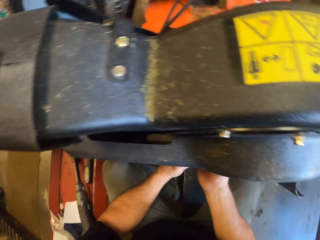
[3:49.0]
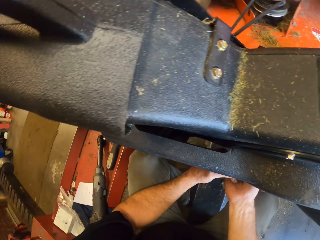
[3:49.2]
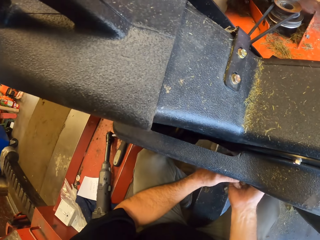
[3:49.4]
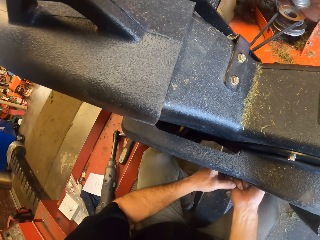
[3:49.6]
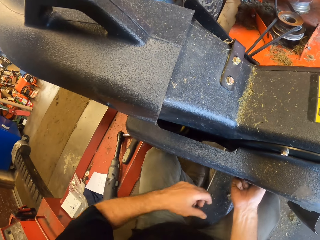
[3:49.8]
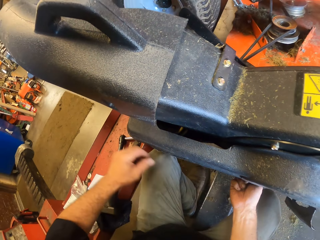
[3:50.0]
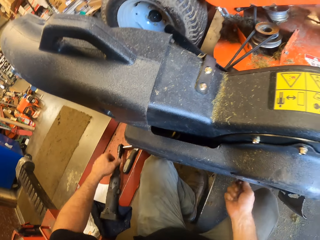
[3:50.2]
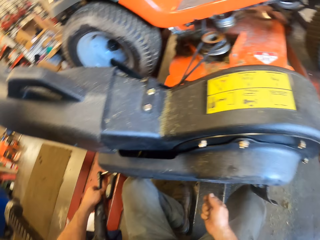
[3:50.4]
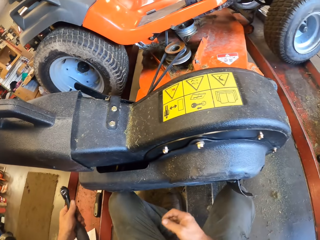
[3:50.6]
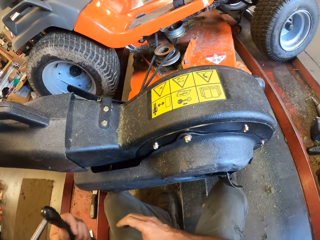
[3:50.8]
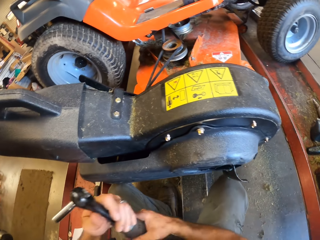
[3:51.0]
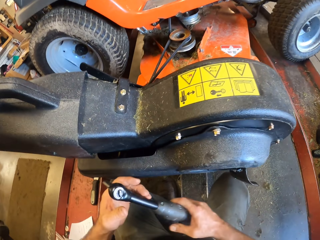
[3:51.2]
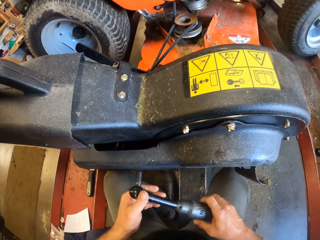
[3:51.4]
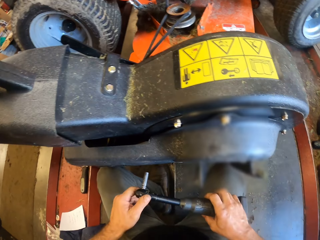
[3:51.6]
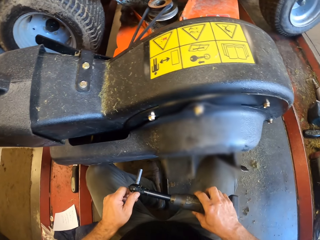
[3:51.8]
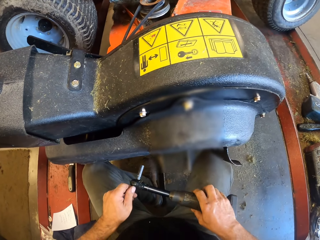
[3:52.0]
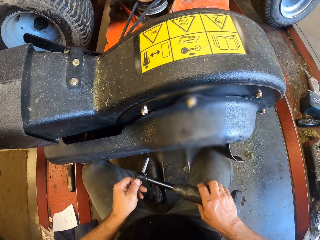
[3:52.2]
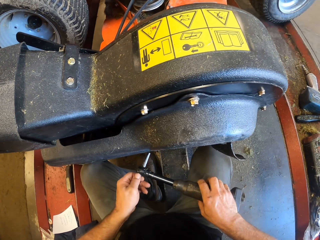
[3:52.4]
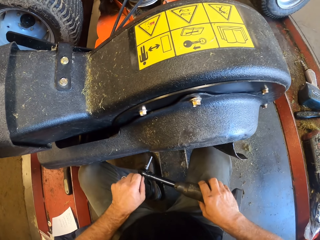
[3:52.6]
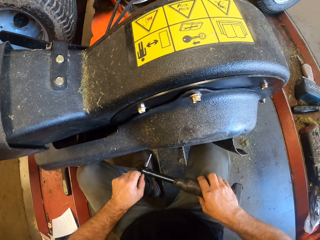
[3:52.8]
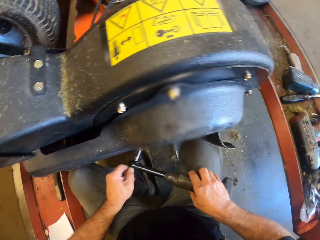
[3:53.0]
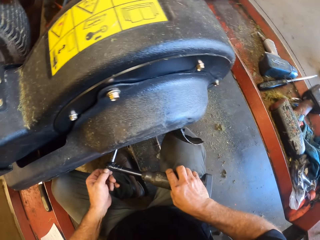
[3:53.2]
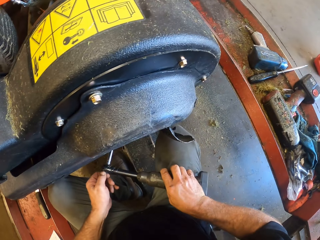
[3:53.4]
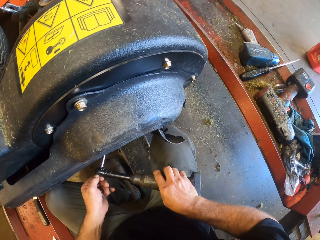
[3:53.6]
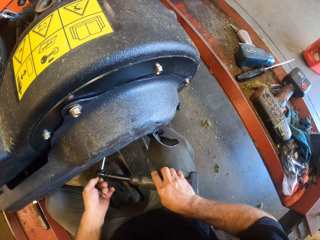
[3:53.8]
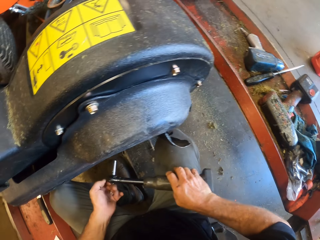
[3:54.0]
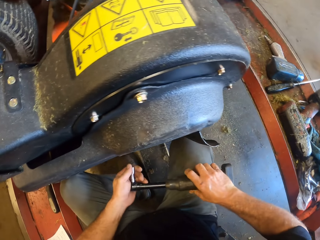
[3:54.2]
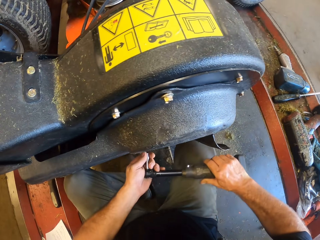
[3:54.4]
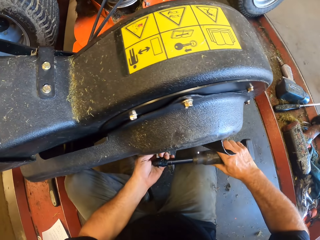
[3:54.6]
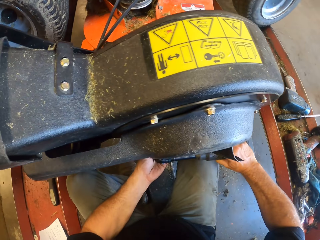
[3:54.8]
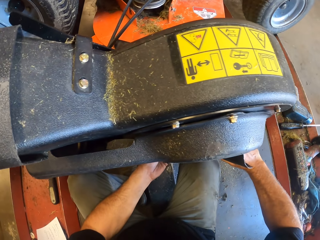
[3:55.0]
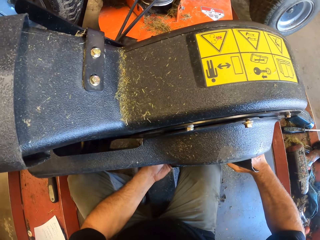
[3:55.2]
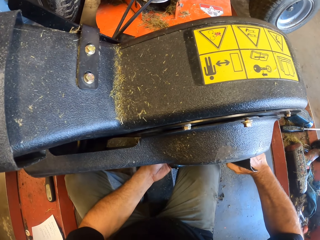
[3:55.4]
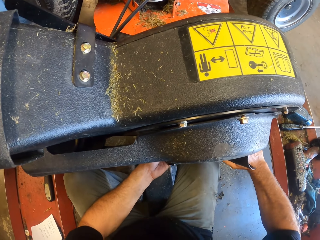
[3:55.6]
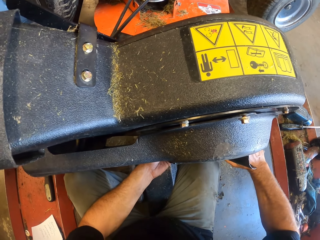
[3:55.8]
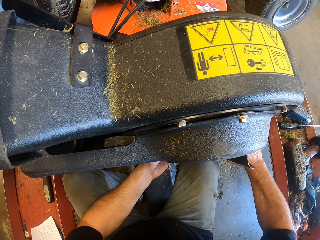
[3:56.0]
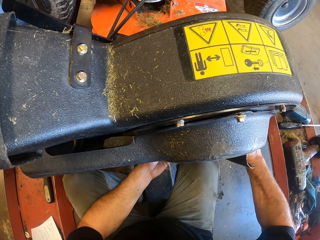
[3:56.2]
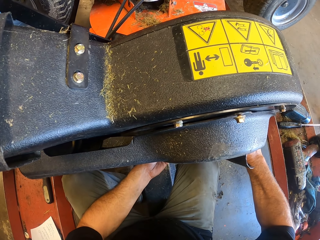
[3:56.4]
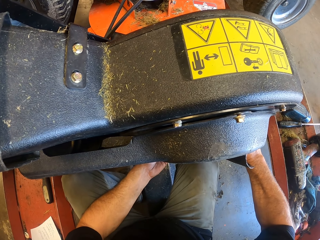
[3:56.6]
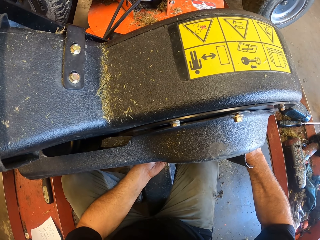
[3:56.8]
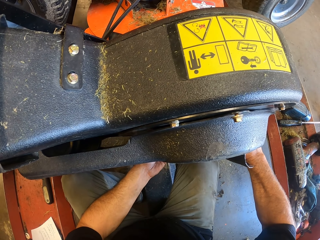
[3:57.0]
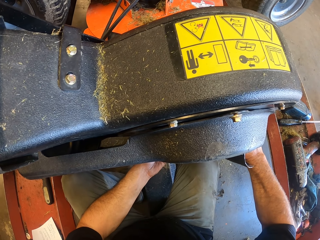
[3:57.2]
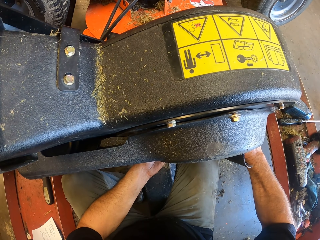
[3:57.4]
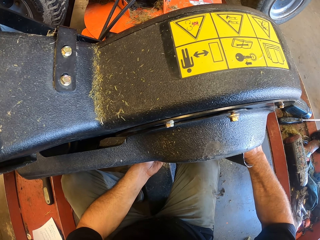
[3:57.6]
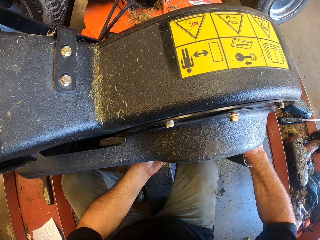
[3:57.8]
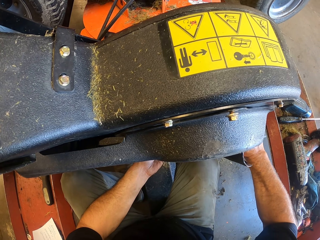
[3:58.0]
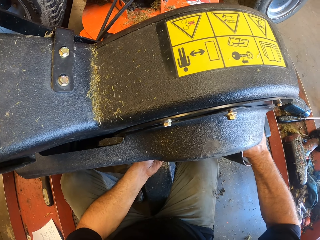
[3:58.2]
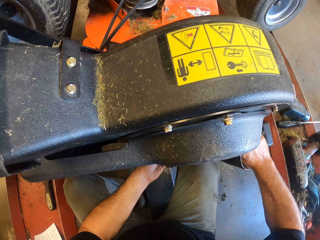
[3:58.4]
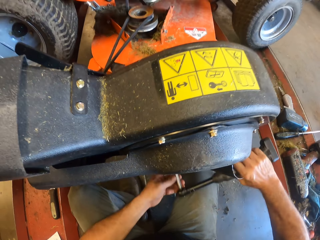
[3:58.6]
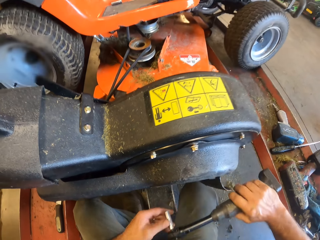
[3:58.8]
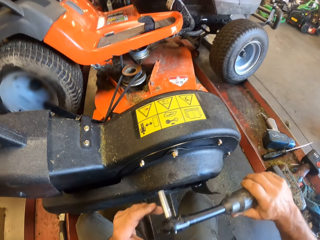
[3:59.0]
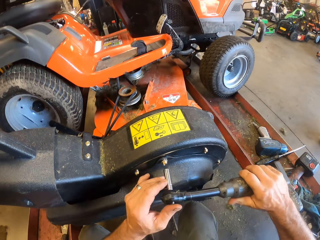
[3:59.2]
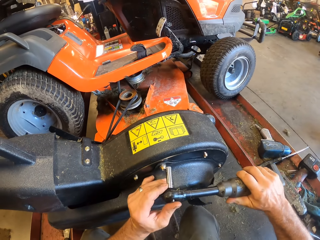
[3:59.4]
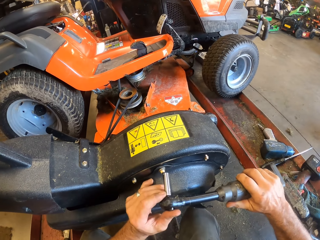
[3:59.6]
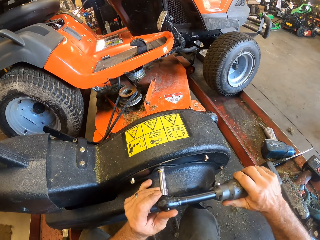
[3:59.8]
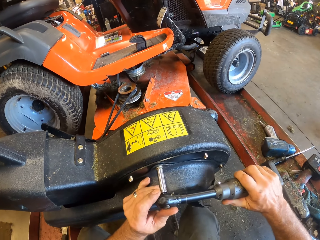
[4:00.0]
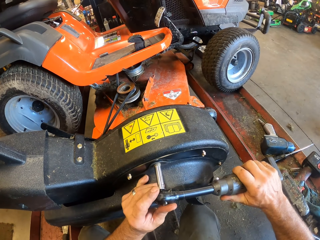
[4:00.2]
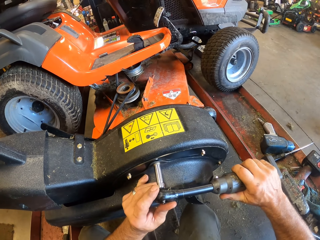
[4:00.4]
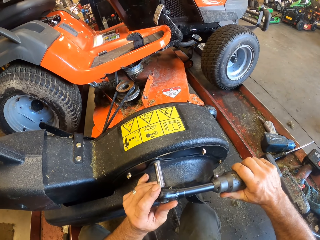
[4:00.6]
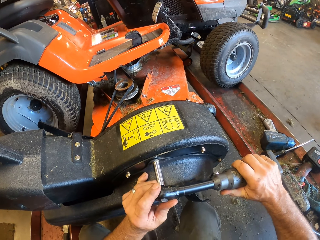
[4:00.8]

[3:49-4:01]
The camera wearer picks up a screwdriver from the floor. He screws the waste passage cover with his hand and a T-shaped screwdriver.

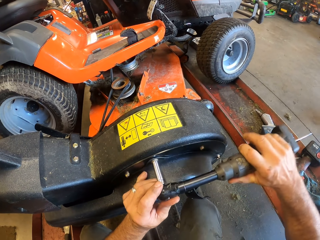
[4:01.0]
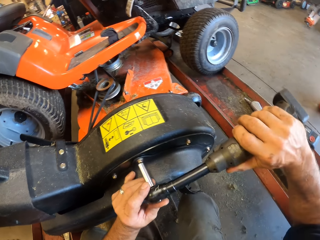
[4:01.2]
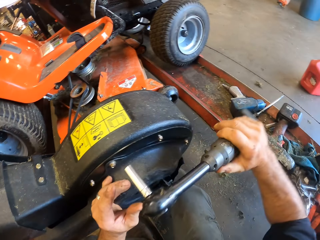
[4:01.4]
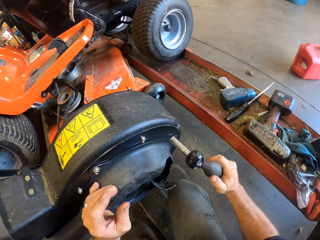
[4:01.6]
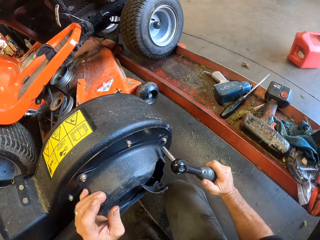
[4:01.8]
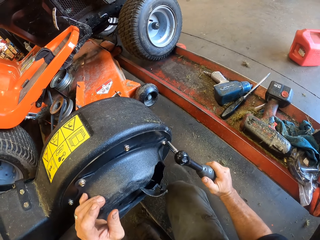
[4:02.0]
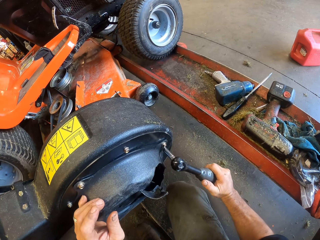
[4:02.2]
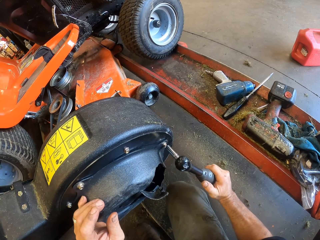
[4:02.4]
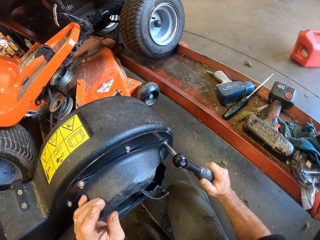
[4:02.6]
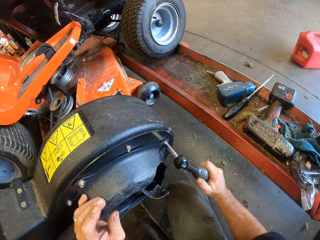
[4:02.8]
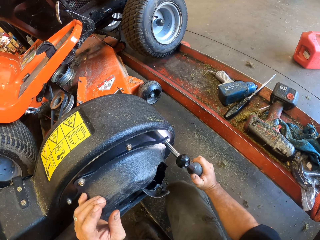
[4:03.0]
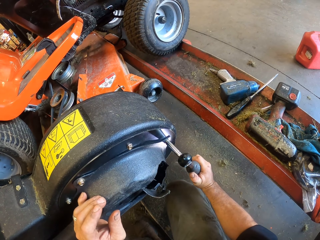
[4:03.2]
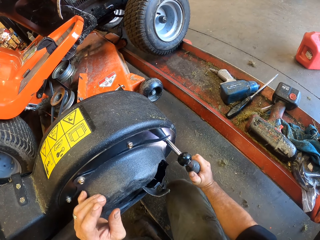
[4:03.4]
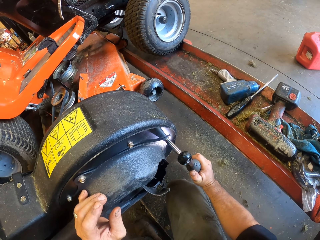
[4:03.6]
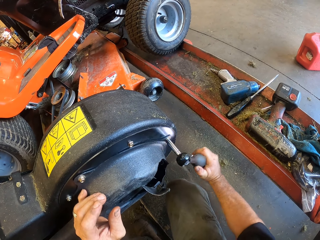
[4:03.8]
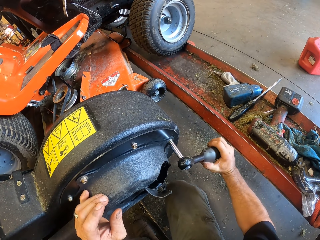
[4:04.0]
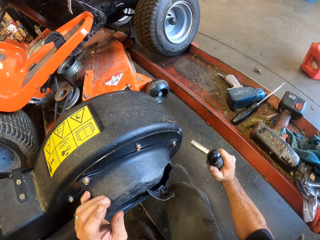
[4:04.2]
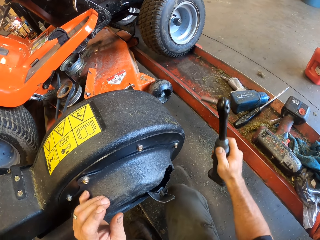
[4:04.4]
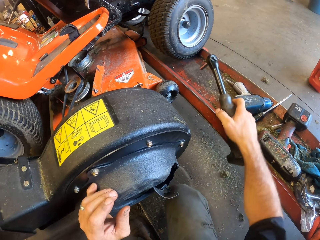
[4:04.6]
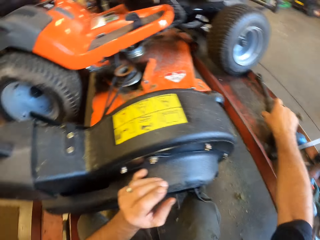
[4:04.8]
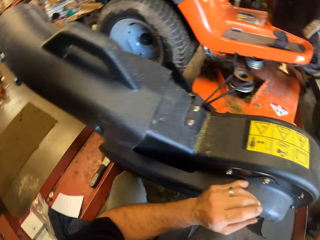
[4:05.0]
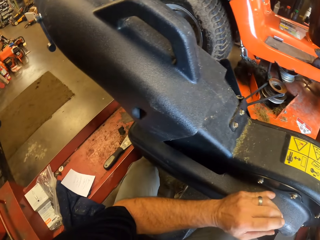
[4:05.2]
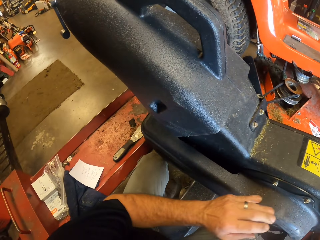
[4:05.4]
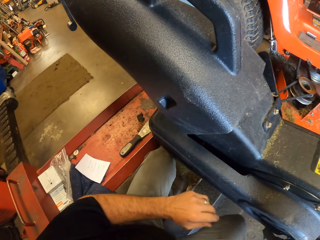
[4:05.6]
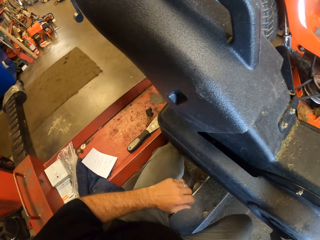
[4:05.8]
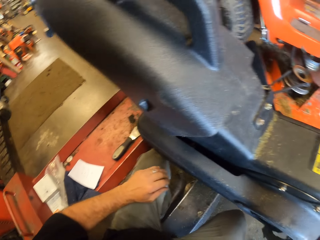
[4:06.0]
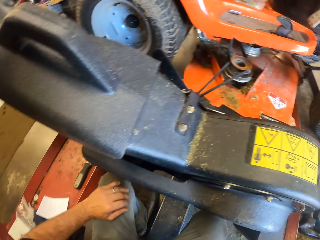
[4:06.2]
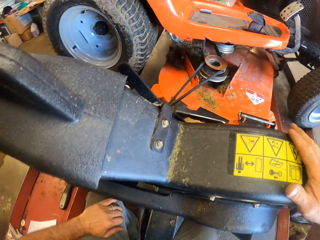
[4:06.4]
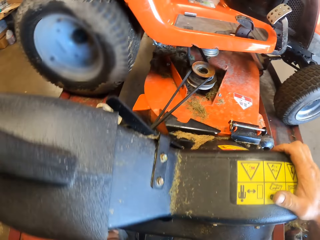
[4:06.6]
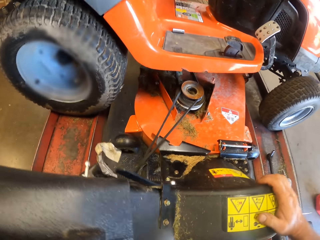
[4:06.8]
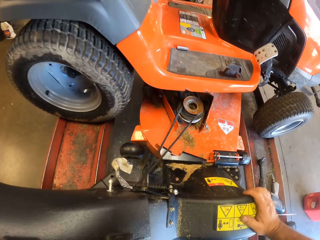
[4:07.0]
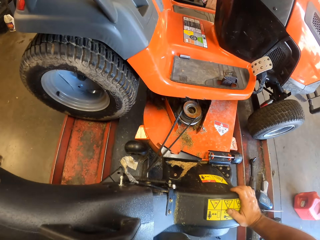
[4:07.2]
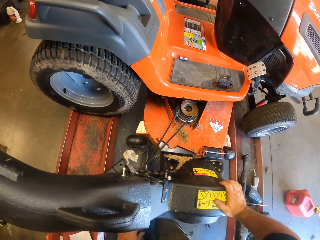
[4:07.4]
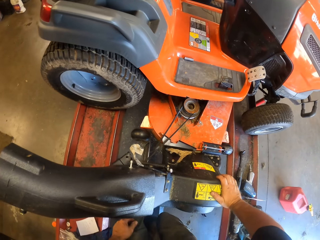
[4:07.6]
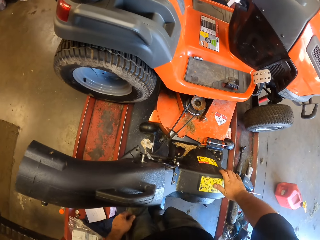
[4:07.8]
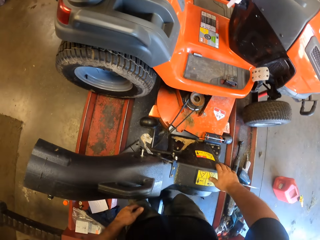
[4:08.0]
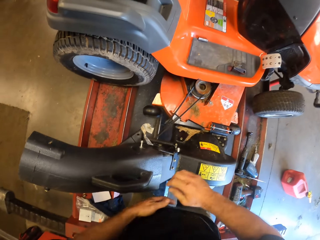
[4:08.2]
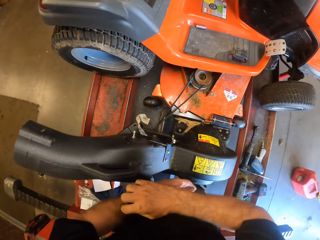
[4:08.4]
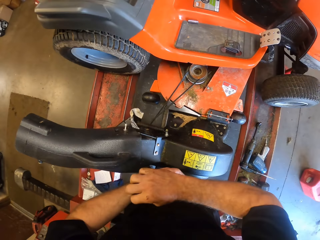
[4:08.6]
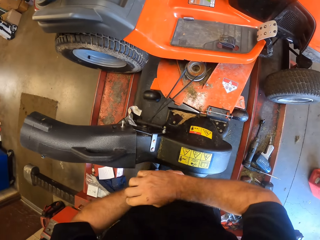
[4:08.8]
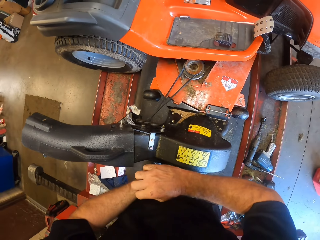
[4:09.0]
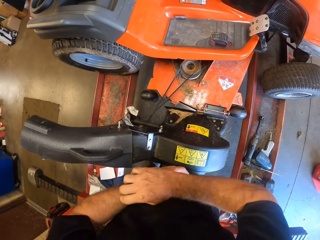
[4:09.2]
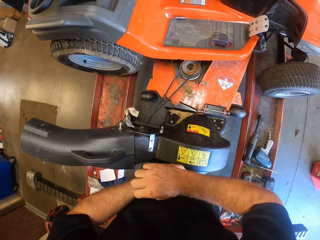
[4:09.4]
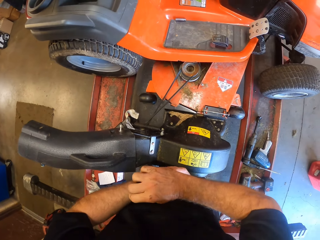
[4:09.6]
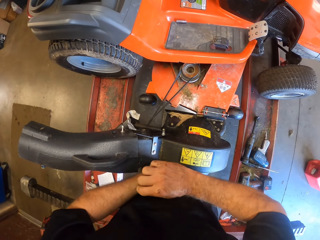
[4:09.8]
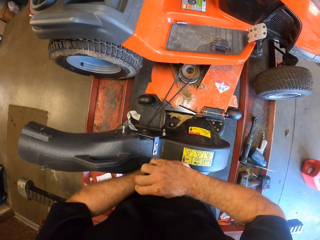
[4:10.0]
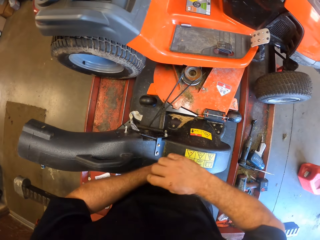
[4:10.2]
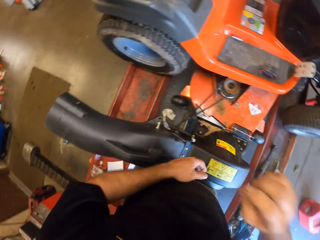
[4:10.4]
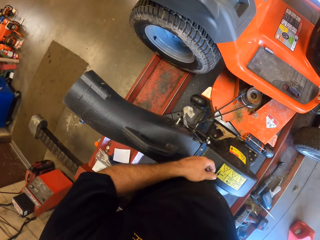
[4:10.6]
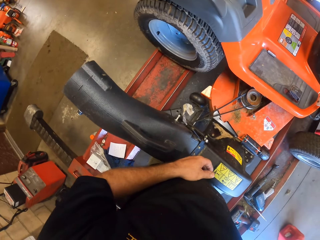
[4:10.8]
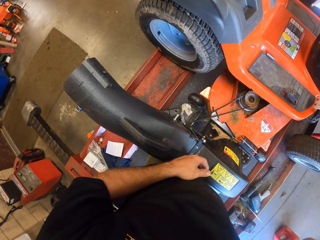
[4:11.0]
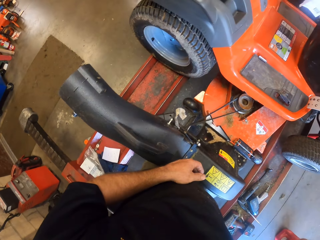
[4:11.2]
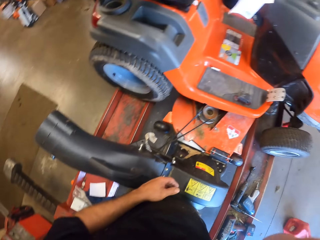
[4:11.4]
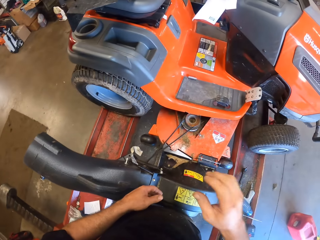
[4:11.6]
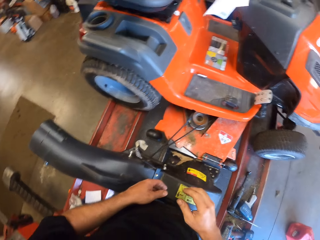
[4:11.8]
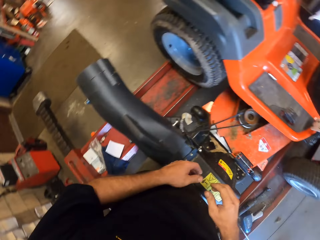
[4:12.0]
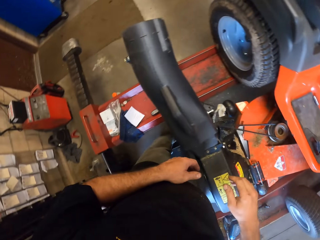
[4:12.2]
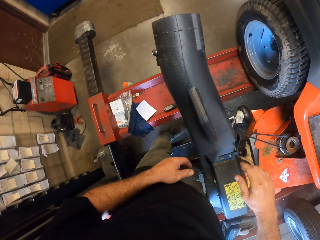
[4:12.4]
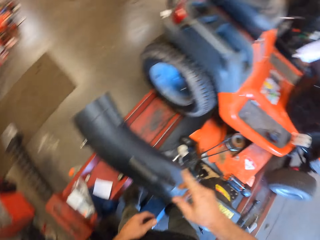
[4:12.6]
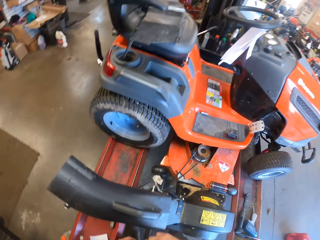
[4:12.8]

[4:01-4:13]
The camera wearer drops the T-shaped screwdriver on the iron beside the mower. They touch the lawn mower. They move a hand in the room.
